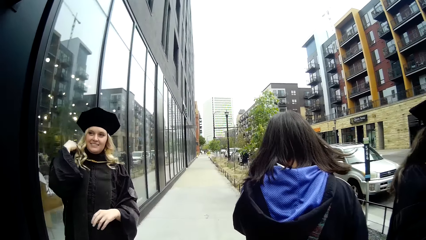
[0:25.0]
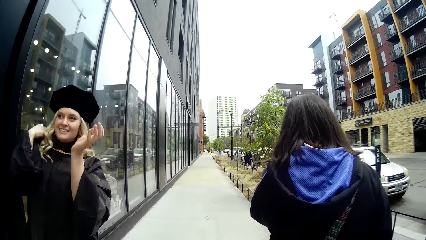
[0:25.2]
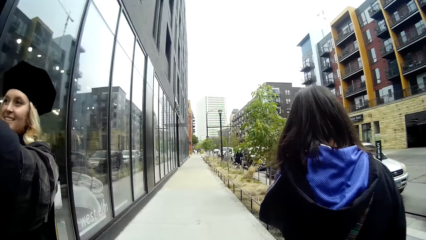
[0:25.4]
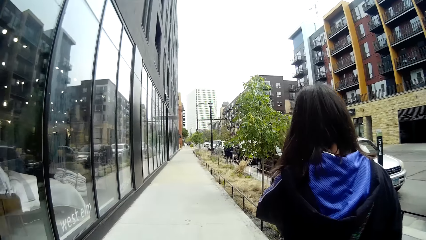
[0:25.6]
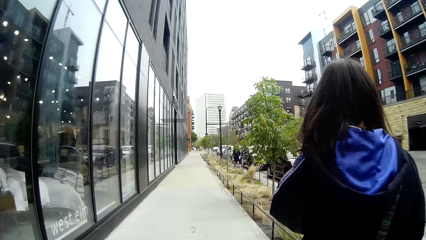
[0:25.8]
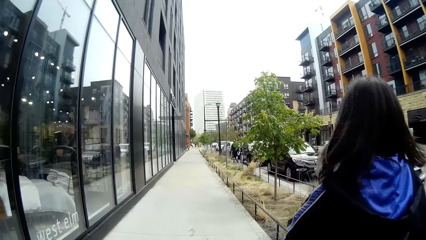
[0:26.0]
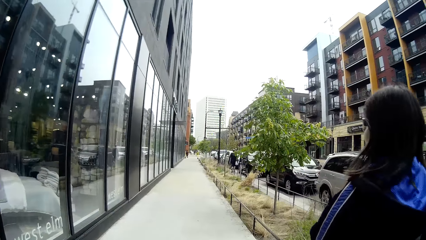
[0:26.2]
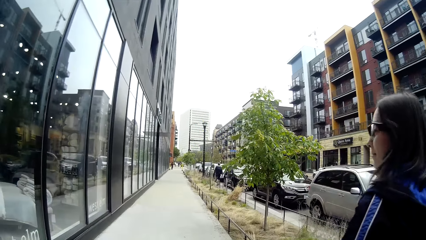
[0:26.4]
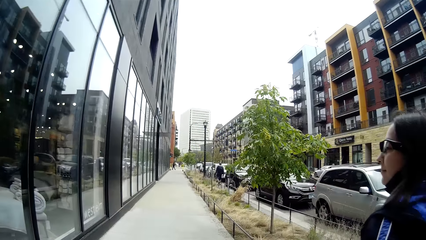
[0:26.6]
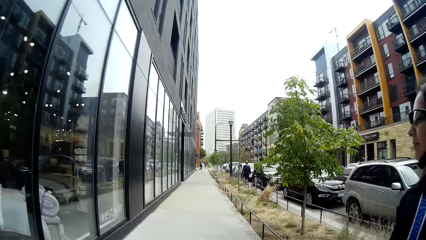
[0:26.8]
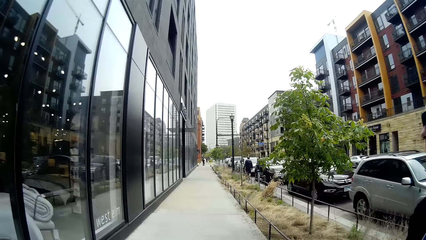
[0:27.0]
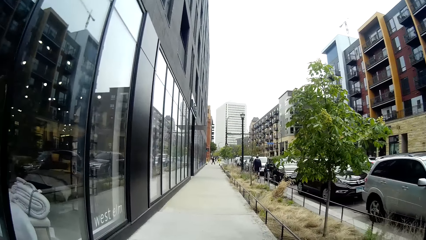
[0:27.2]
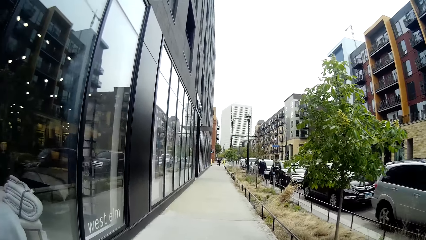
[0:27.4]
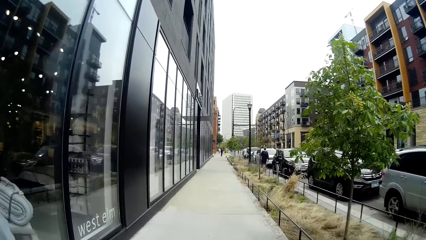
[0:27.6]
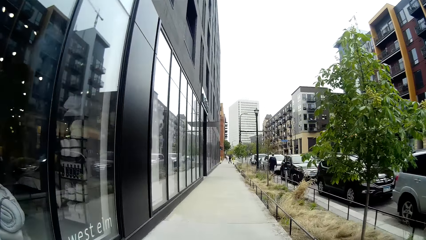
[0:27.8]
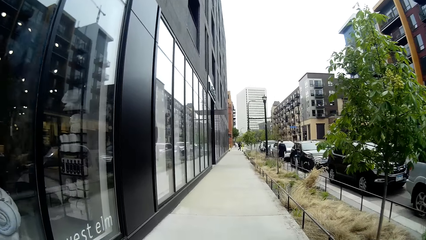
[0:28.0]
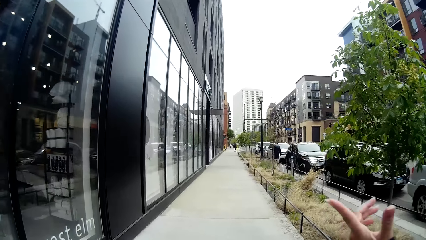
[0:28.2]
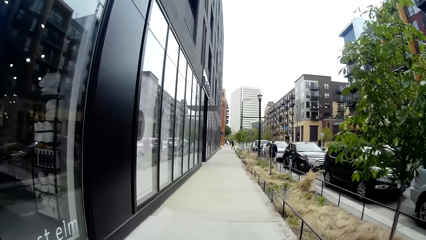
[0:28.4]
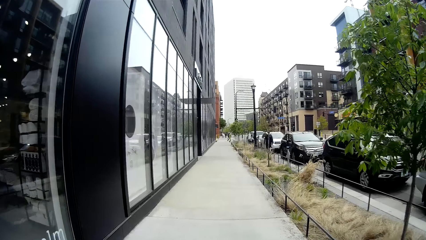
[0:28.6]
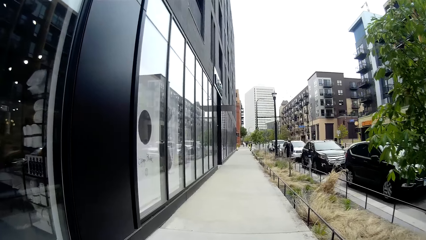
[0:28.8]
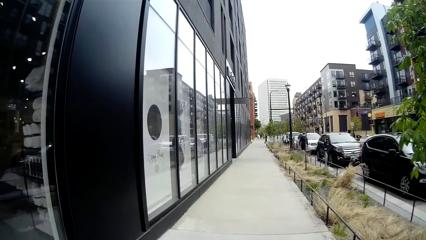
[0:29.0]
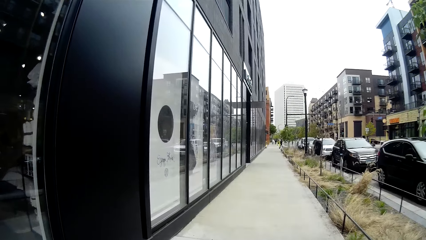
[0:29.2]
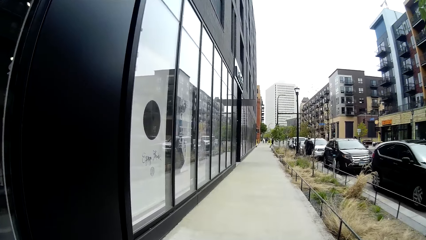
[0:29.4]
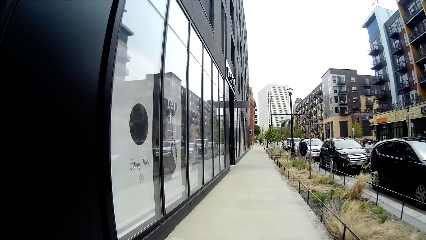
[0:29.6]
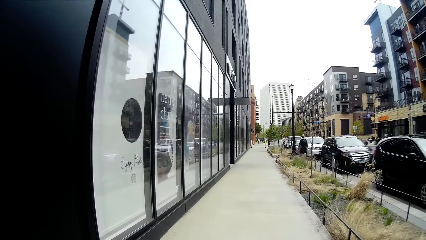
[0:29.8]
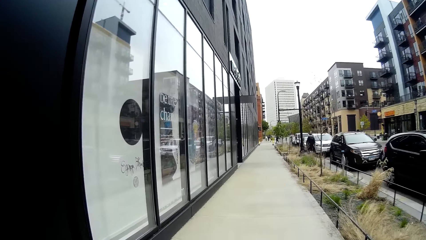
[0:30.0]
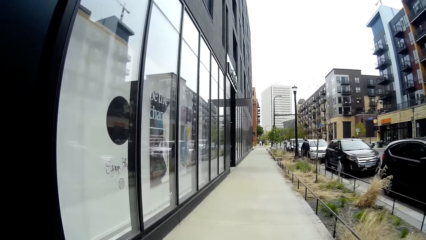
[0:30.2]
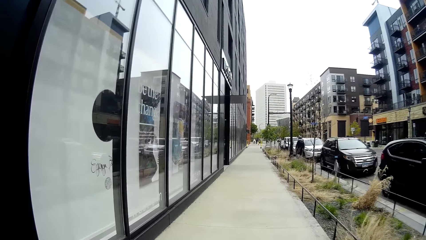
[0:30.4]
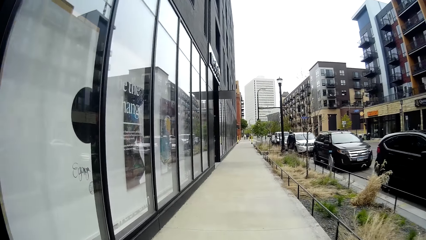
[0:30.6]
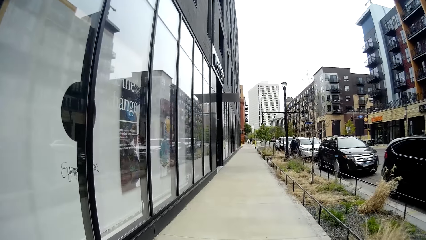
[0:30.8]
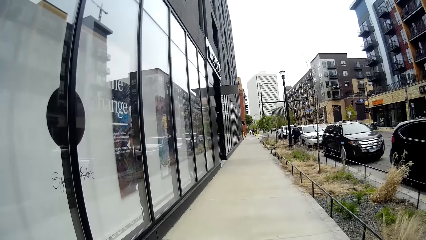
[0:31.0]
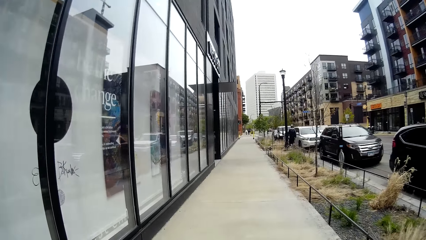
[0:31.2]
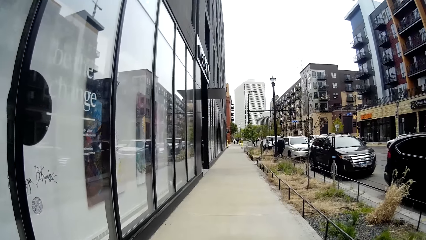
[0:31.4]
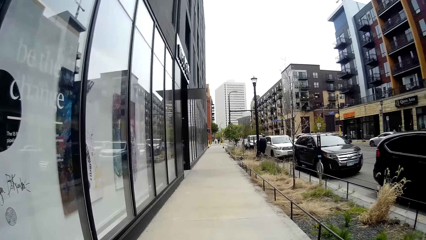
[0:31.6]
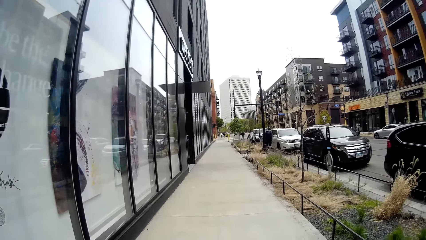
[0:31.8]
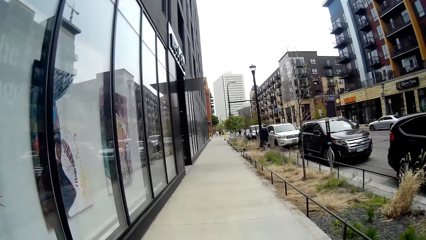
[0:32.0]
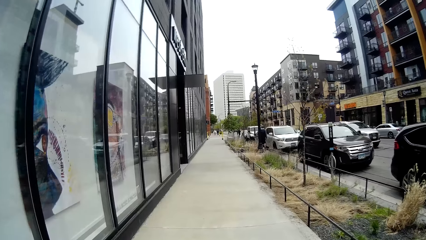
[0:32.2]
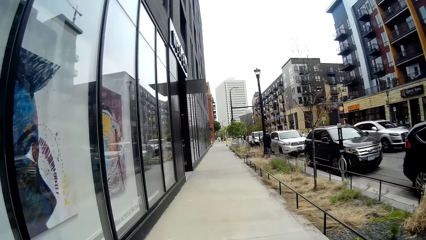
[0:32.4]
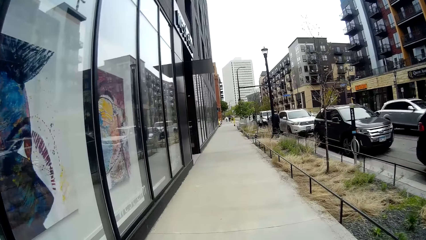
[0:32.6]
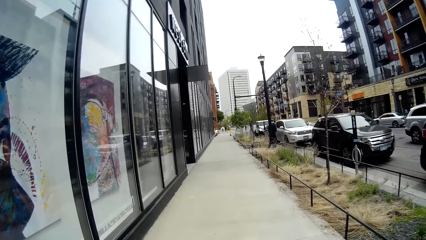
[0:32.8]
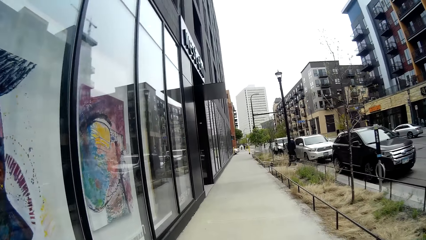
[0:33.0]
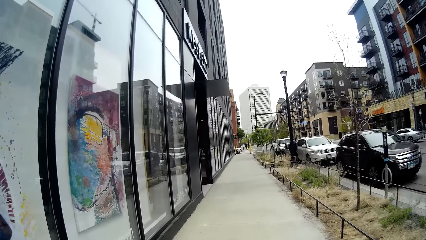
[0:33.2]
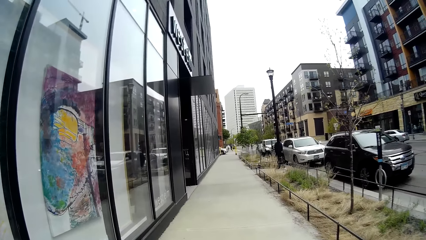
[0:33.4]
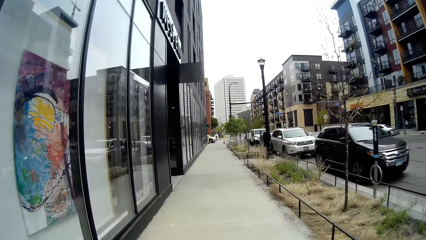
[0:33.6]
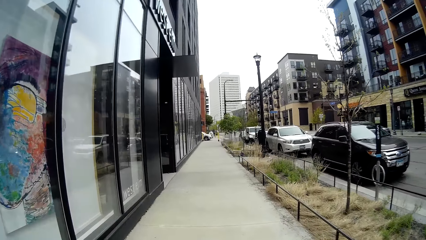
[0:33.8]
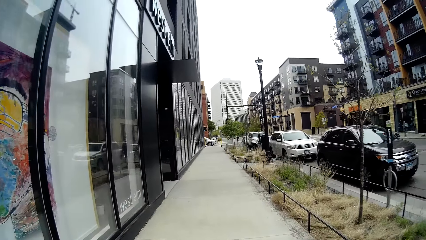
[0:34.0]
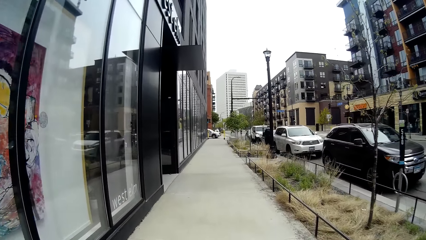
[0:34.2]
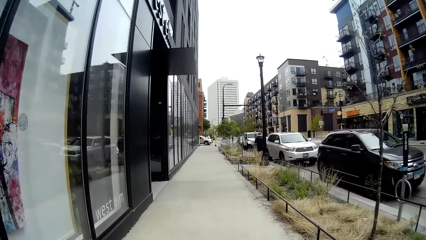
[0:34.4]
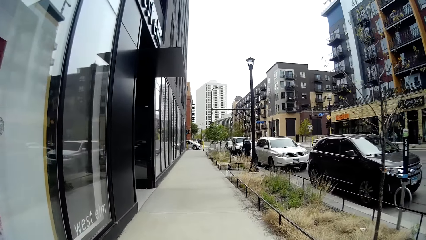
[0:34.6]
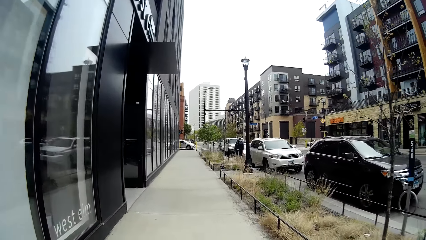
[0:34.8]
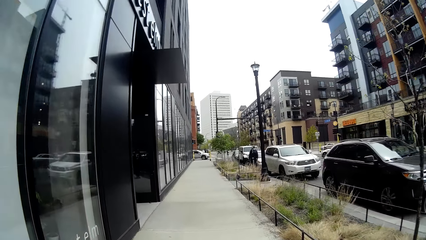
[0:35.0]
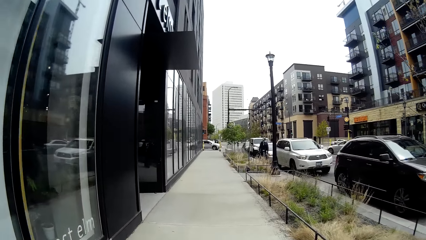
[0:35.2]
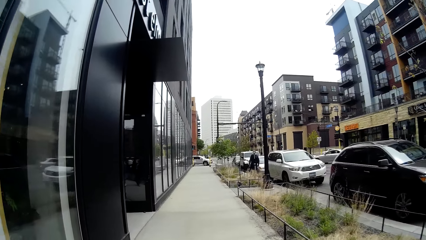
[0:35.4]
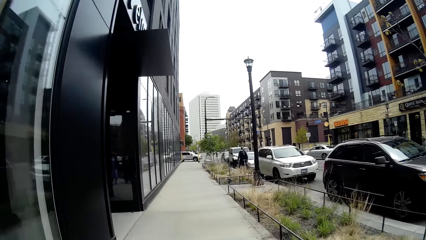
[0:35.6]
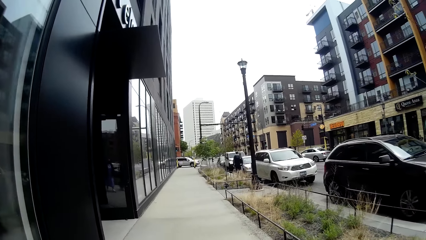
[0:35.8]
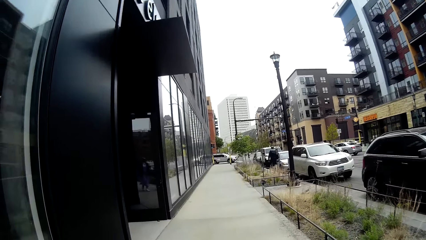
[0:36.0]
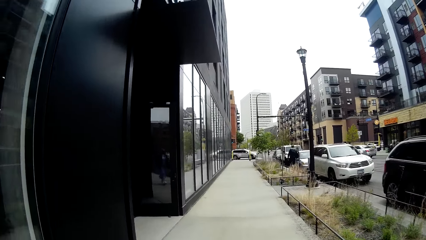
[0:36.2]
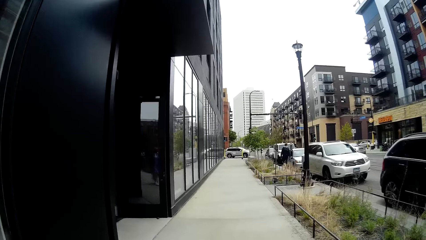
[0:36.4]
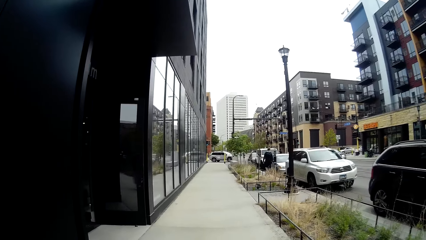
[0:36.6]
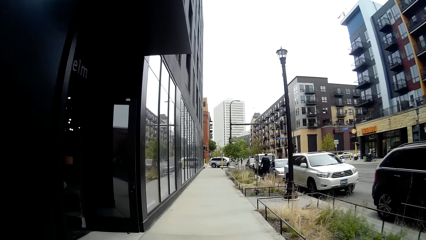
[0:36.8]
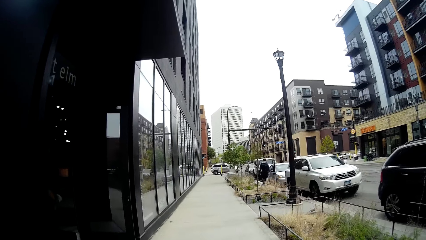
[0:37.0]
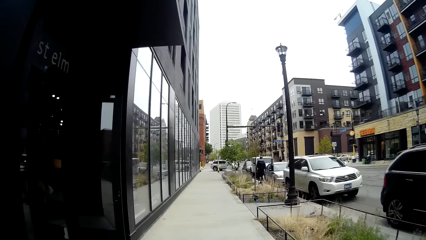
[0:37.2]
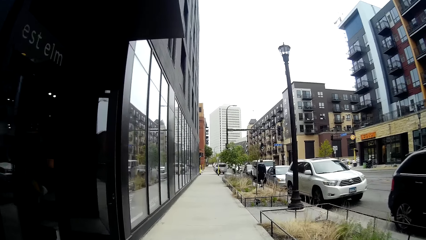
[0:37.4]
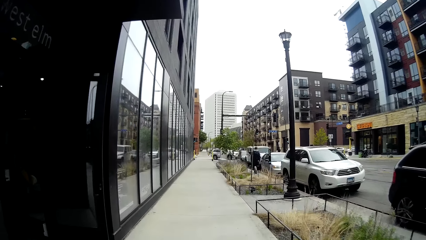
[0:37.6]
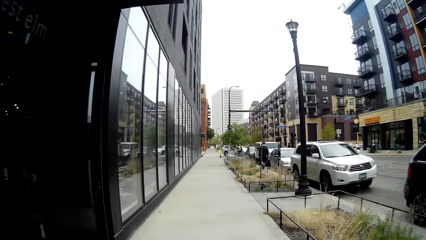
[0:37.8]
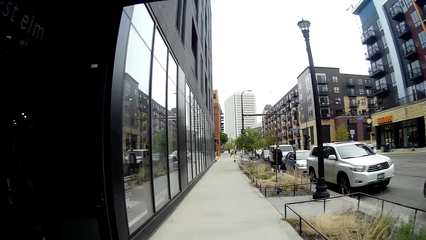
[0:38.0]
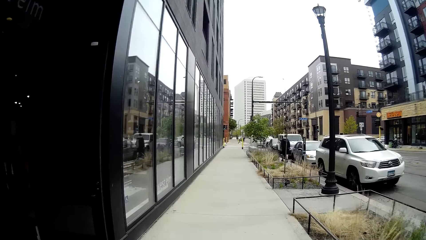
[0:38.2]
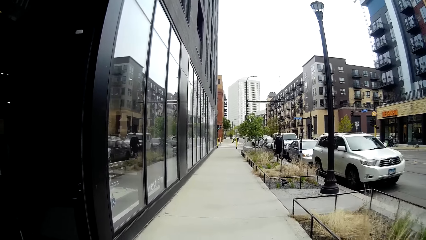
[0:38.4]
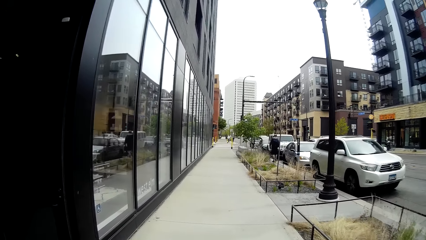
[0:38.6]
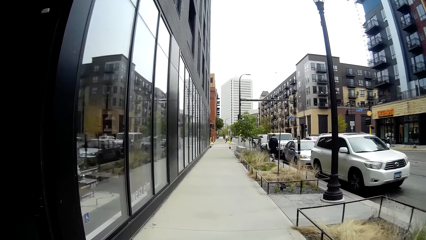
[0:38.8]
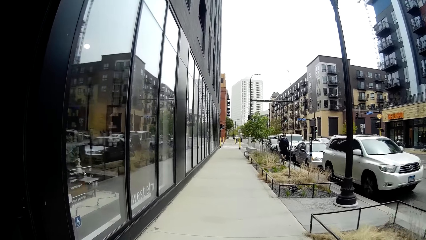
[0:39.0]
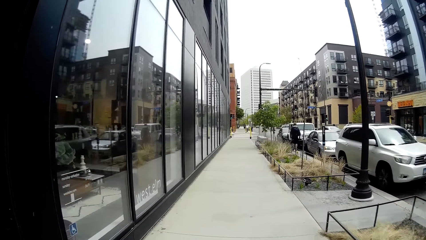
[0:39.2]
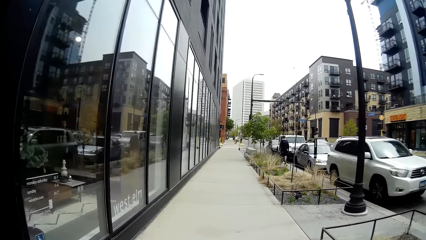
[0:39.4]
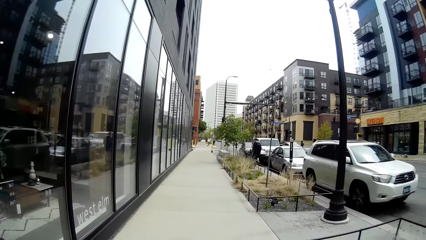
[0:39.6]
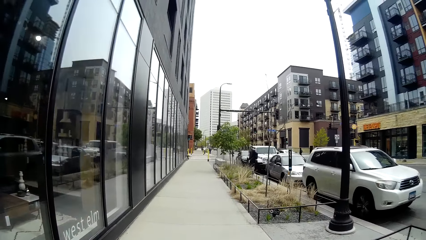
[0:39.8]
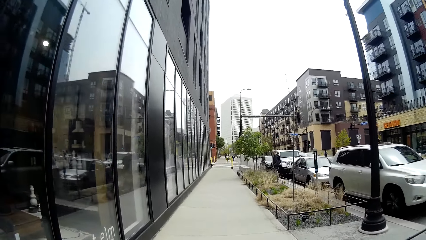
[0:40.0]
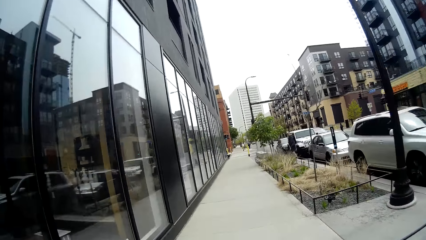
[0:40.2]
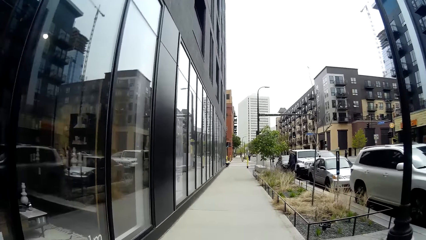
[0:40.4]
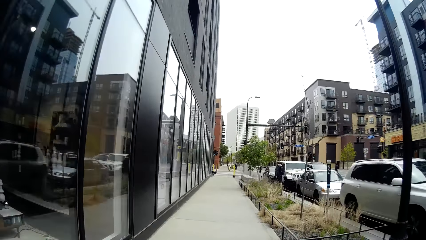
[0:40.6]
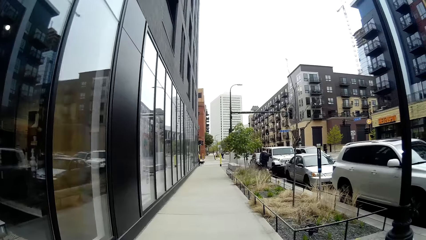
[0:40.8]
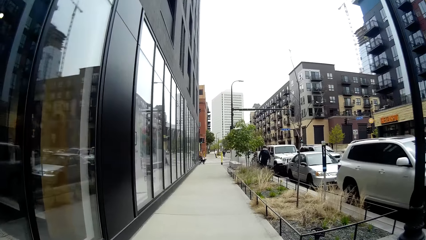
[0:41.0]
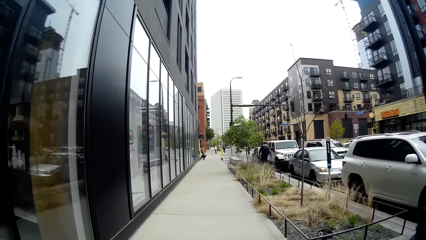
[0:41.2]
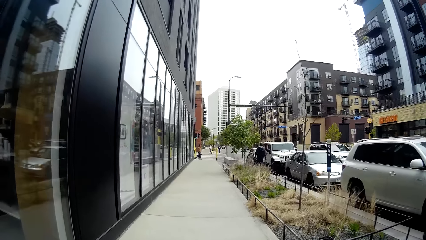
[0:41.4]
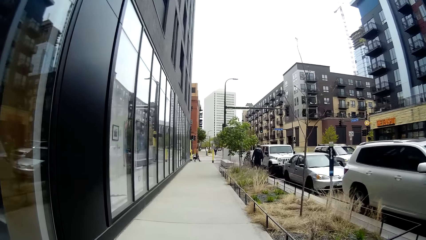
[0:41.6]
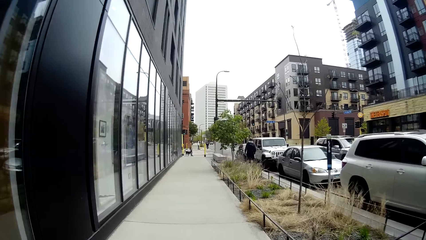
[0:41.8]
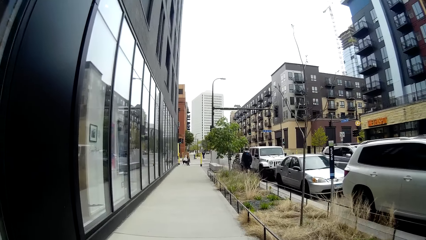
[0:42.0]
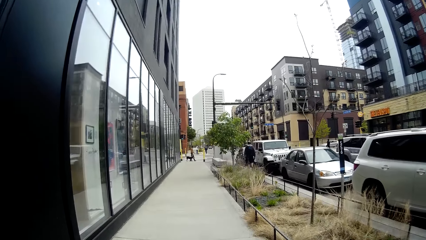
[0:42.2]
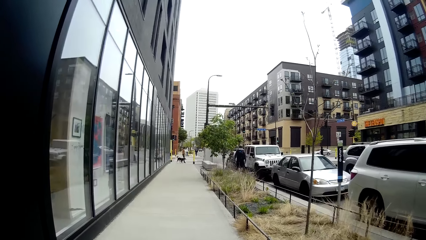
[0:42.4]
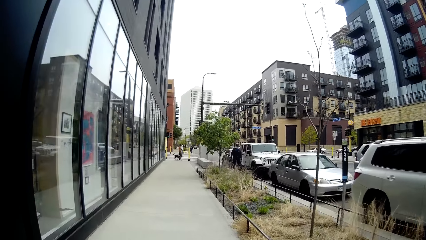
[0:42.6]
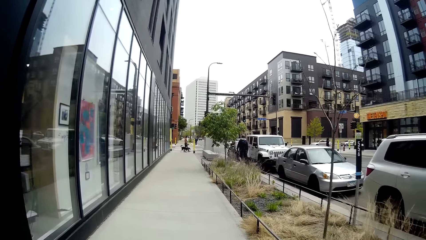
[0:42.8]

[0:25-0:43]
A woman talks to the camera wearer. The camera wearer talks to the woman. They walk around. The woman talks to the camera wearer. The camera wearer talks to the woman.
